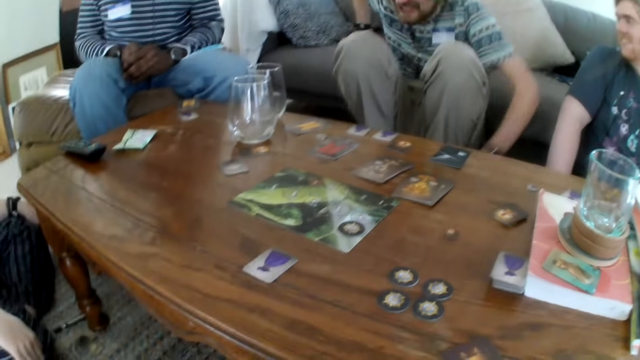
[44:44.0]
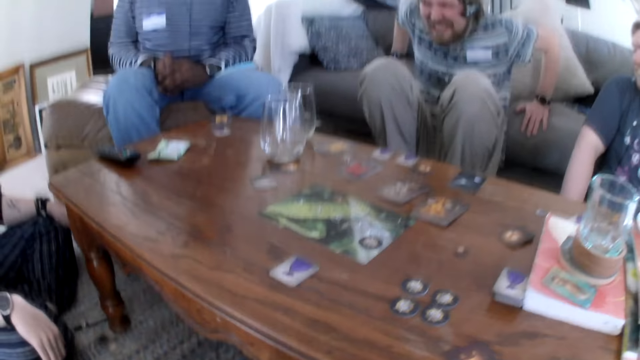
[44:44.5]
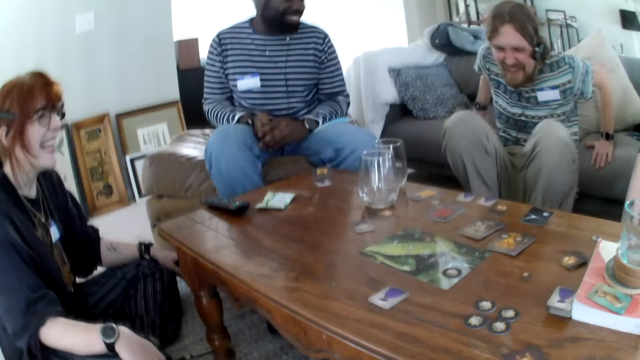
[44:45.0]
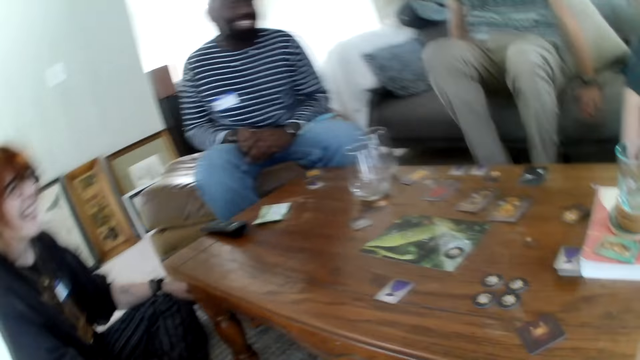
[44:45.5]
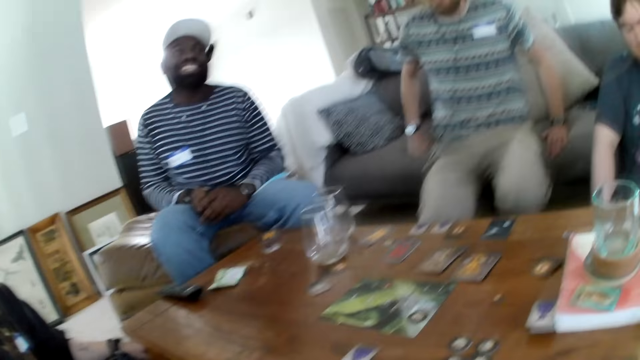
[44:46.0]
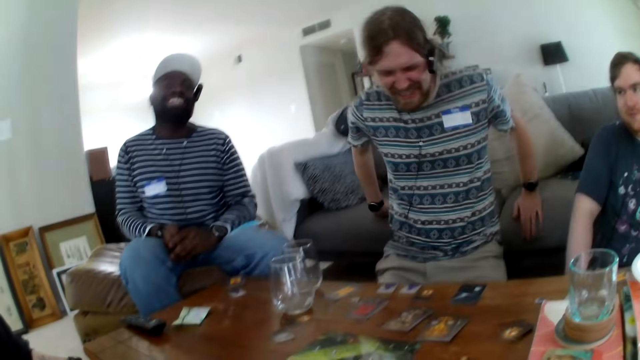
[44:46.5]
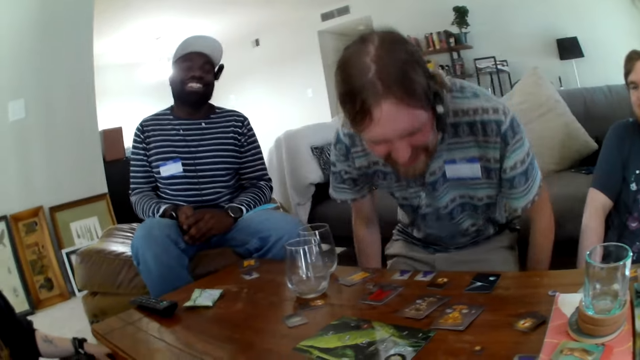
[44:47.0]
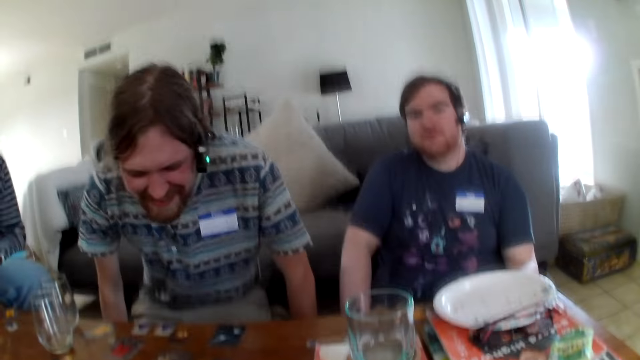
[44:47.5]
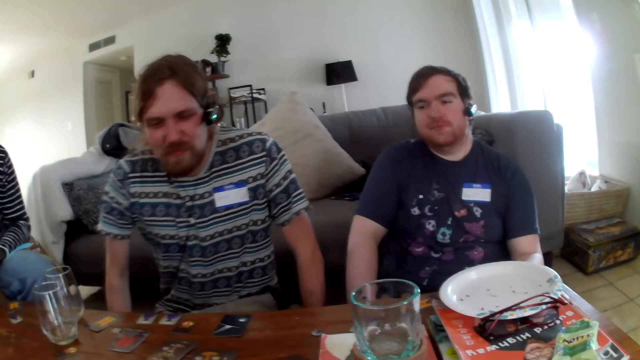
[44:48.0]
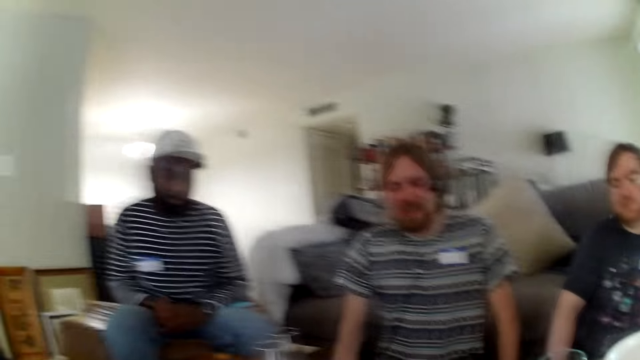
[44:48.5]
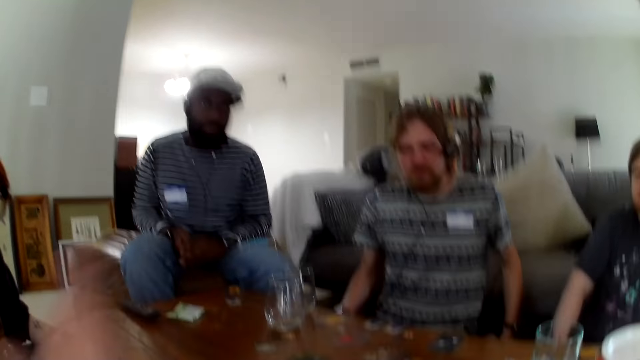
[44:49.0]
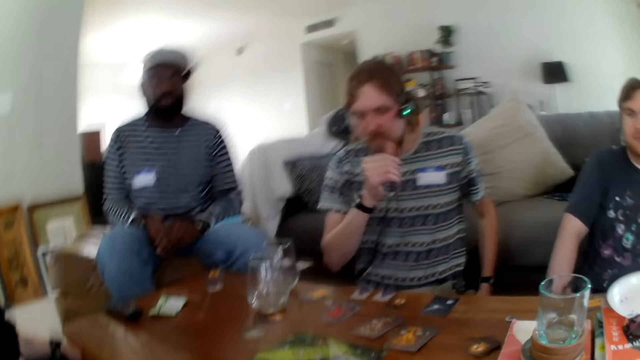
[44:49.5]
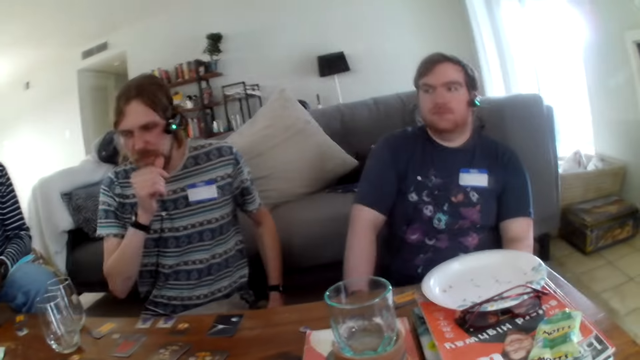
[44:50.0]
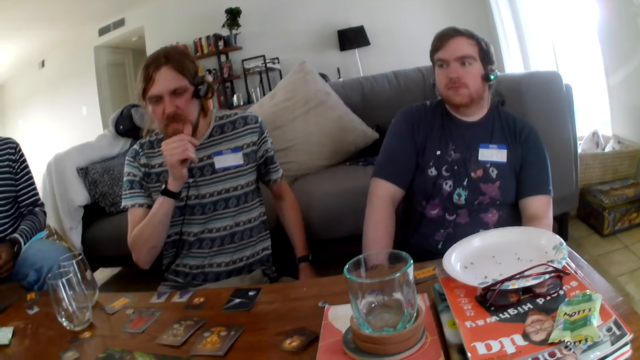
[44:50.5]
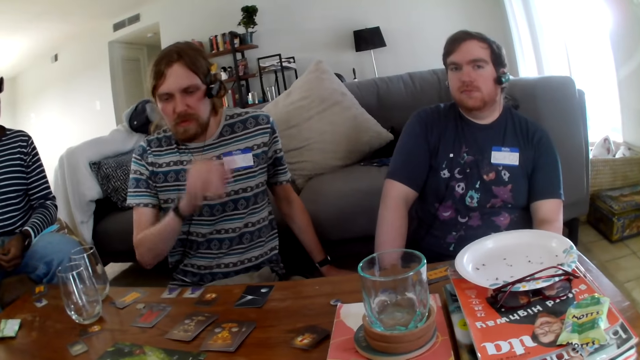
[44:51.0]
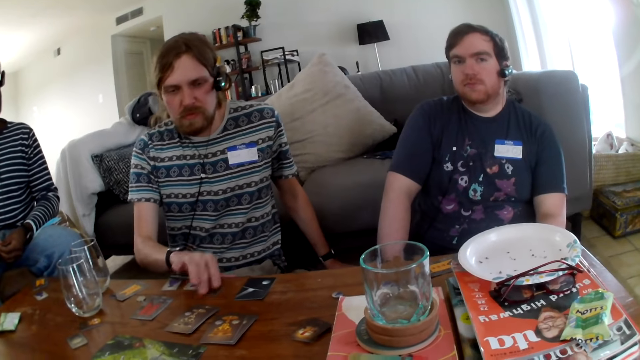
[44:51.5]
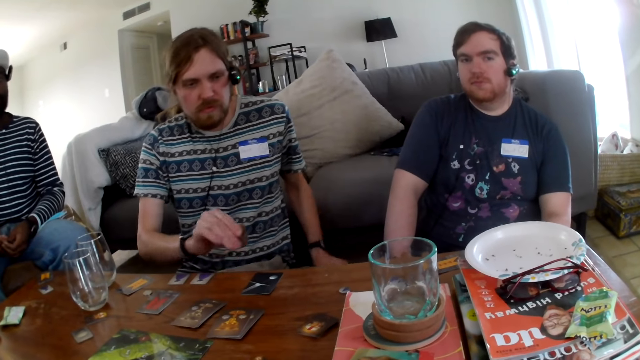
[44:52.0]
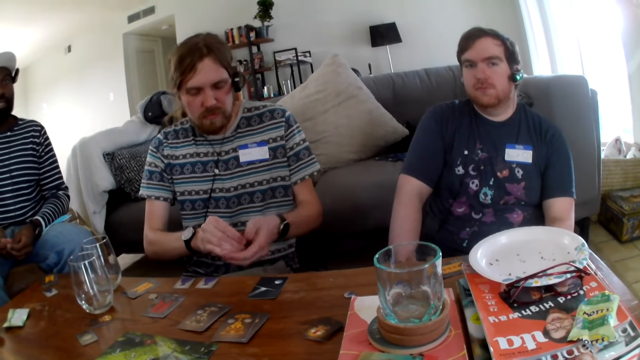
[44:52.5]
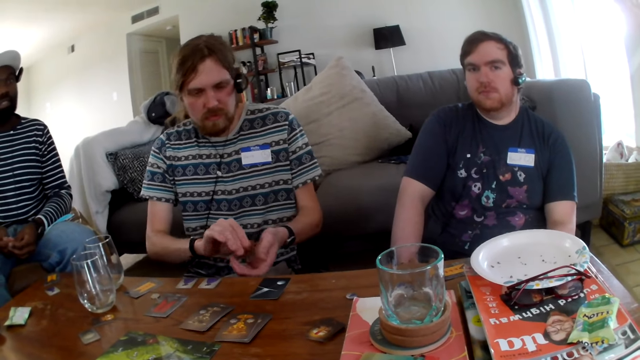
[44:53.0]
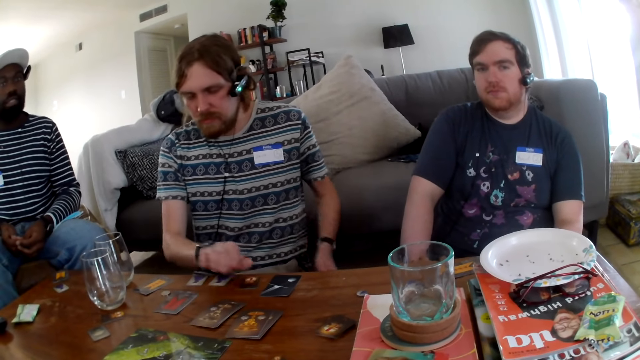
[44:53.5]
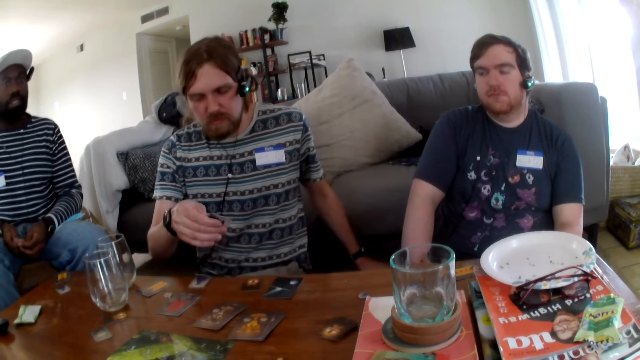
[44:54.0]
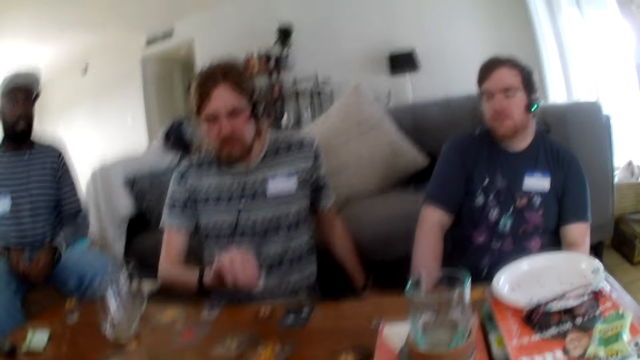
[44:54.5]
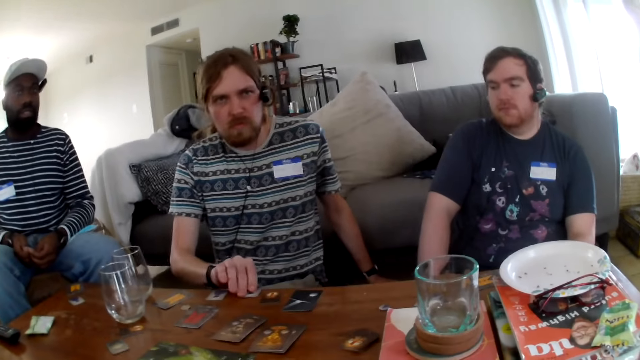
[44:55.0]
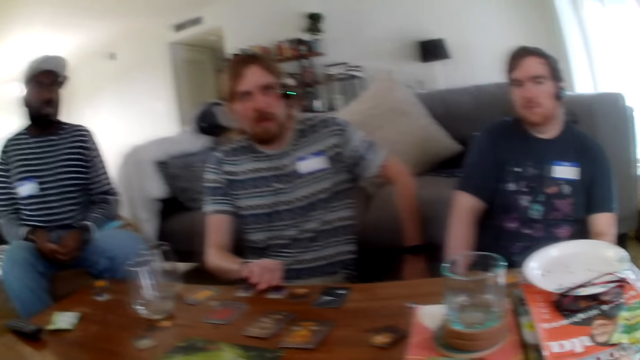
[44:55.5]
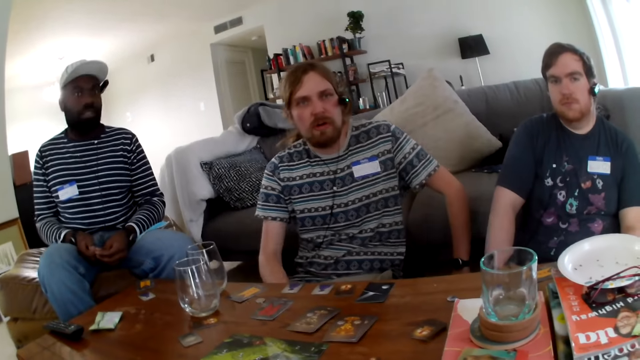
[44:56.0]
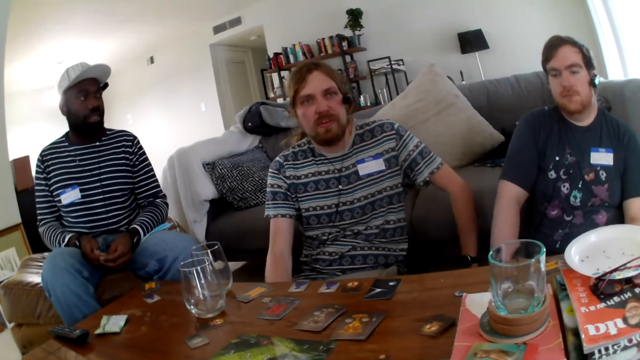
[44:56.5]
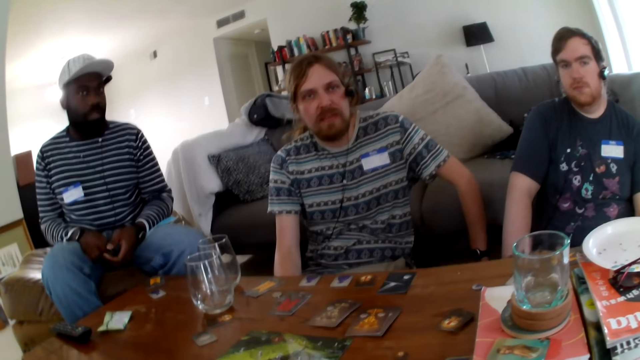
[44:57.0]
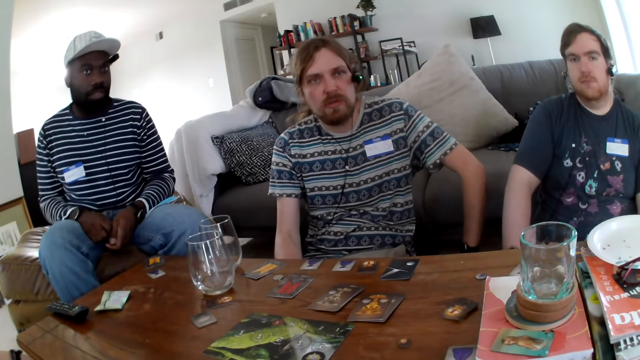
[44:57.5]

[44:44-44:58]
A man sits on the chair. A person laughs. The man kneels on the floor. The camera wearer talks and moves the hand. The man touches the face, picks up the card, puts the card down, picks up the card, and puts the card down. The man talks.

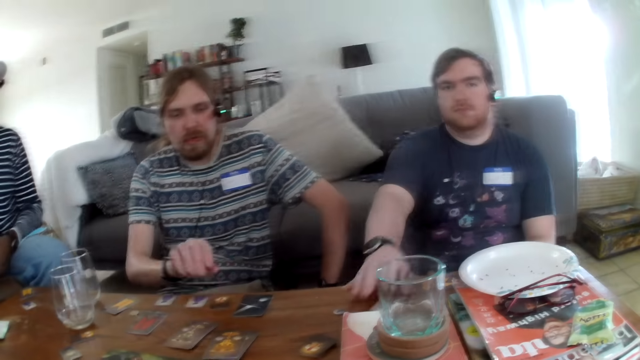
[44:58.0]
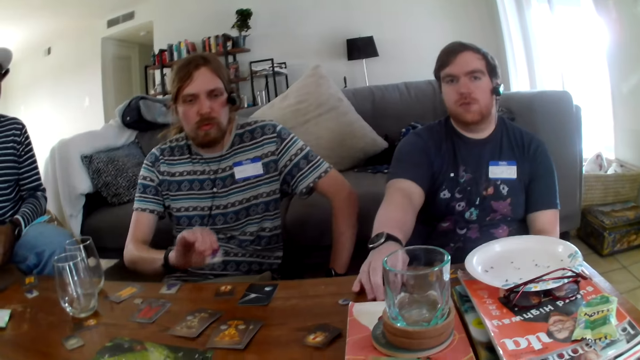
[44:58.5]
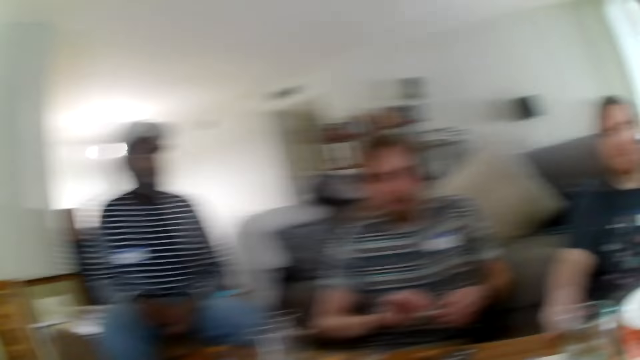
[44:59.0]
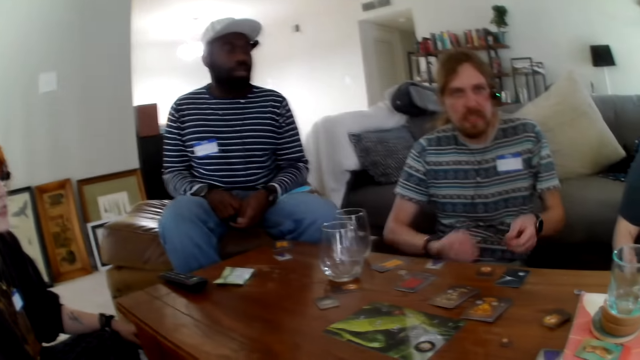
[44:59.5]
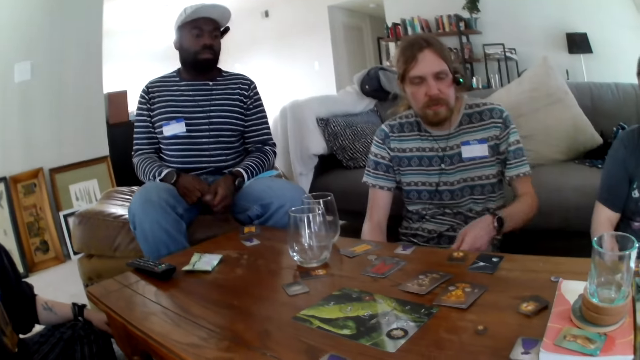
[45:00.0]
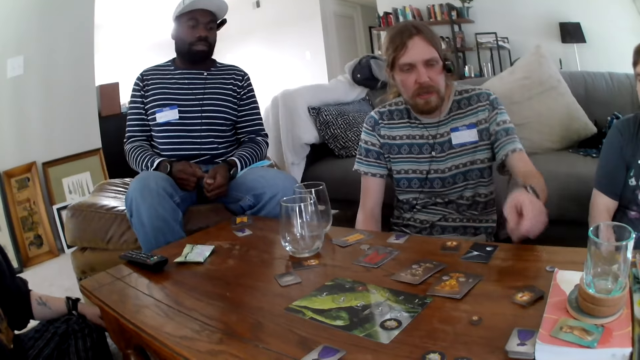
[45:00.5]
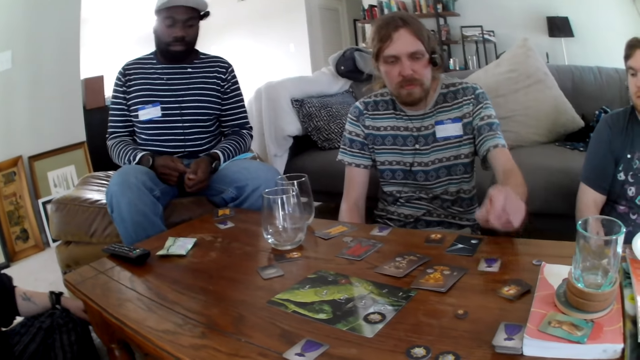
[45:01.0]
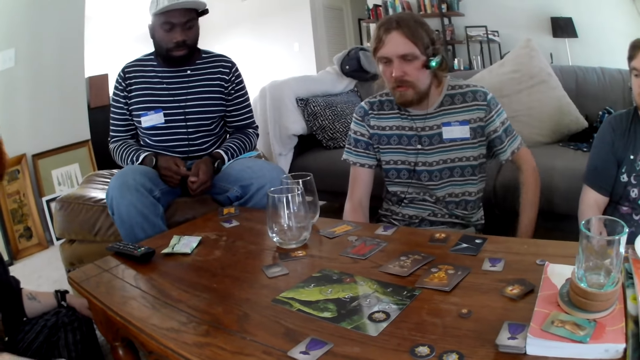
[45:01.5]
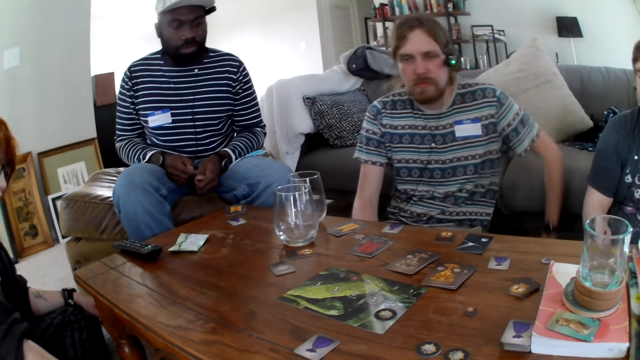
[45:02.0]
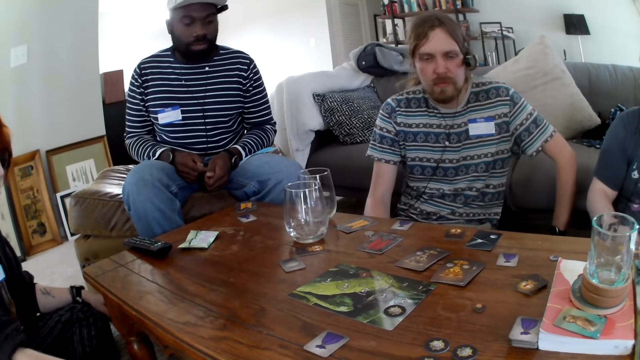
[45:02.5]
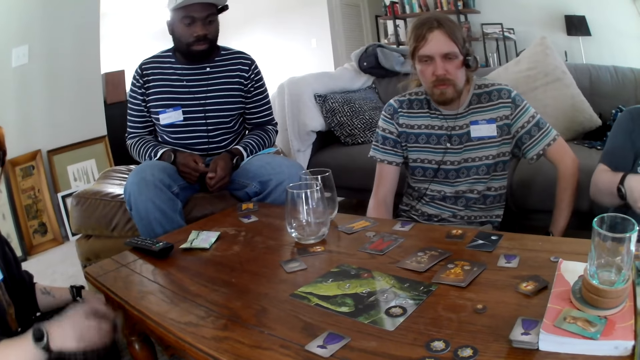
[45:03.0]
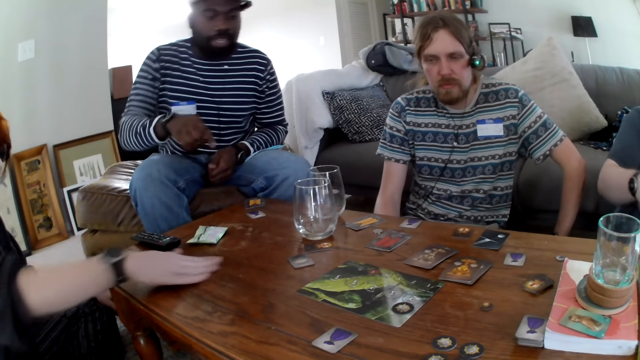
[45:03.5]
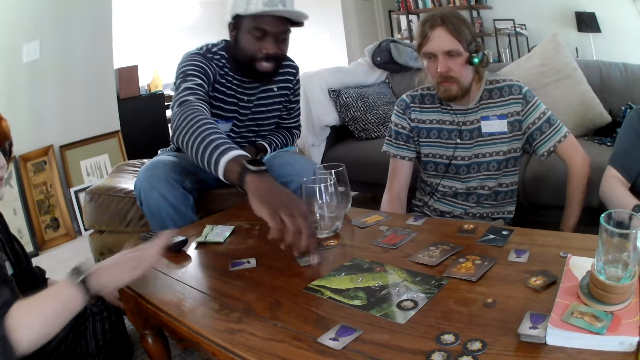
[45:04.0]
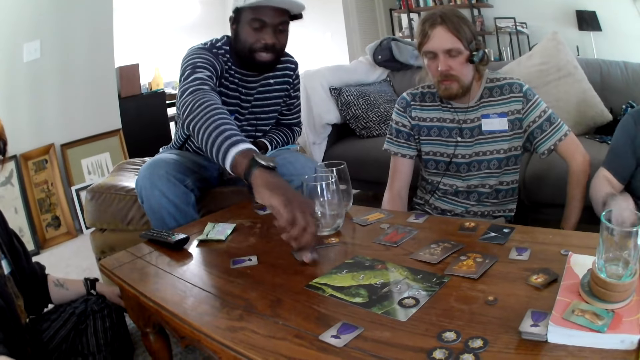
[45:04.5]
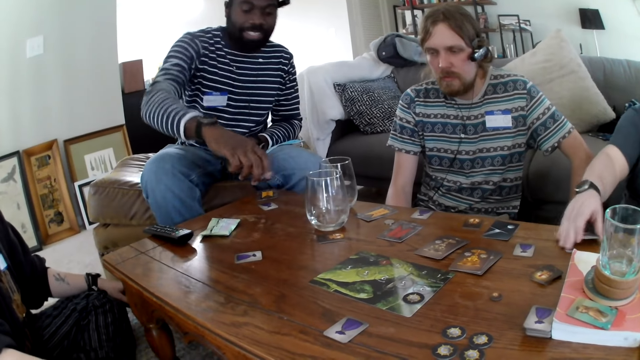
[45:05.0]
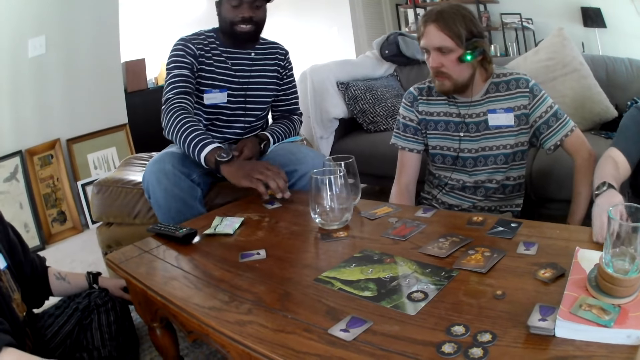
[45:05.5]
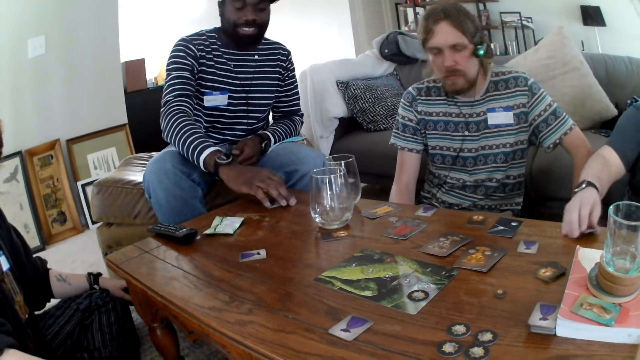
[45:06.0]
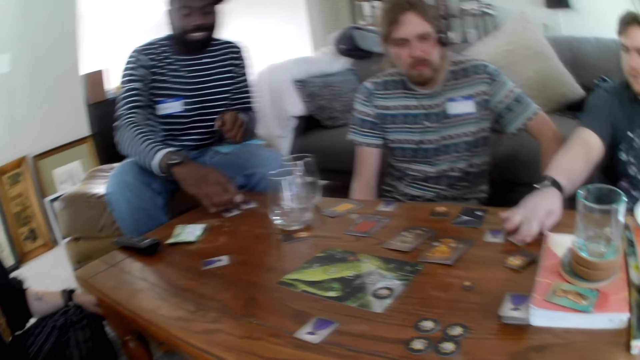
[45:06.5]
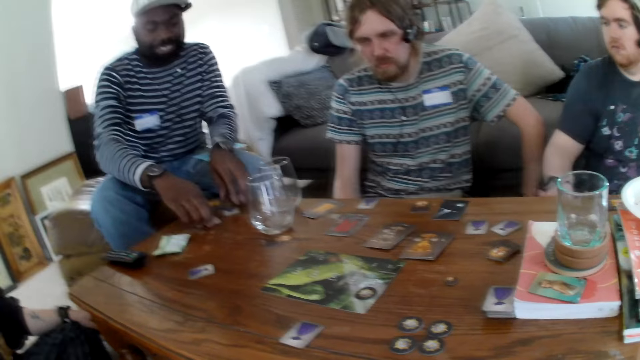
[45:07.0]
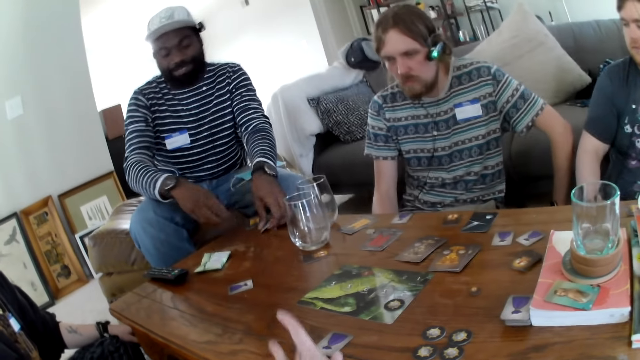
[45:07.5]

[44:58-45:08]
A man picks up the card and talks. The camera wearer talks. A person talks and picks up the card game. The man puts the card down. A woman puts the card on the table. Another man picks up the card. A third man picks up the card. The second man picks up the card.
